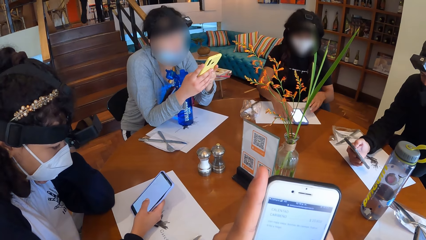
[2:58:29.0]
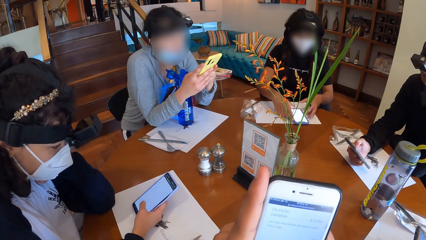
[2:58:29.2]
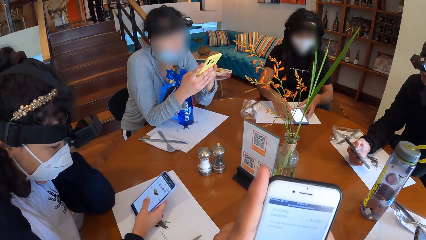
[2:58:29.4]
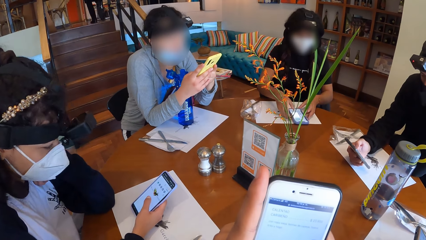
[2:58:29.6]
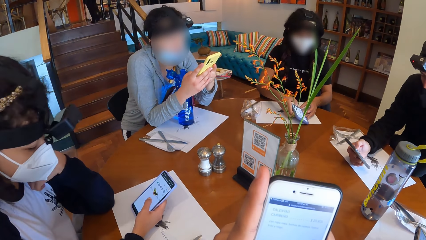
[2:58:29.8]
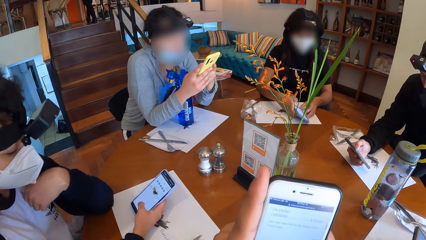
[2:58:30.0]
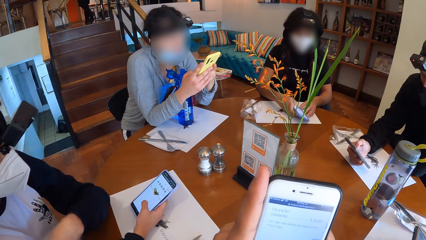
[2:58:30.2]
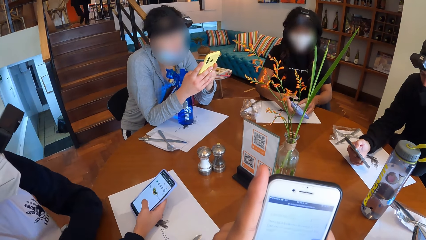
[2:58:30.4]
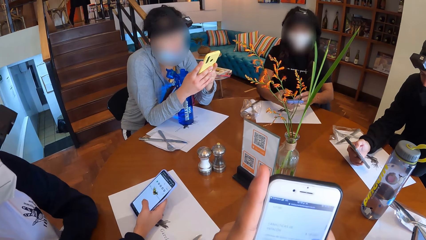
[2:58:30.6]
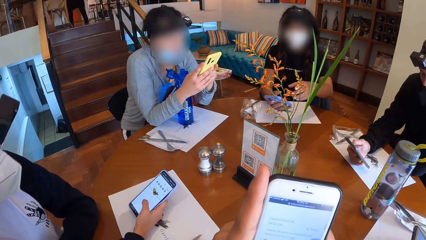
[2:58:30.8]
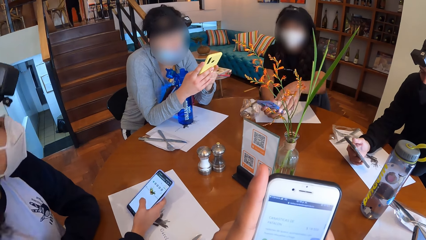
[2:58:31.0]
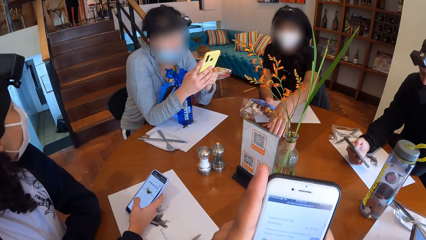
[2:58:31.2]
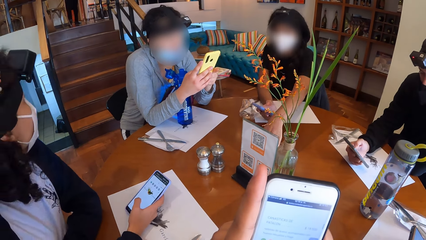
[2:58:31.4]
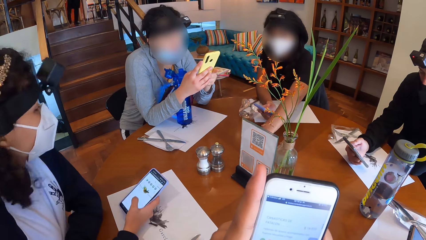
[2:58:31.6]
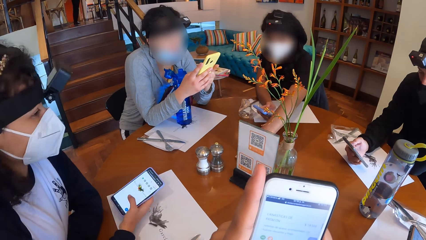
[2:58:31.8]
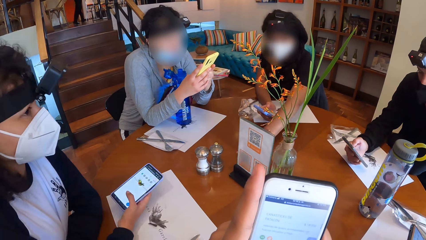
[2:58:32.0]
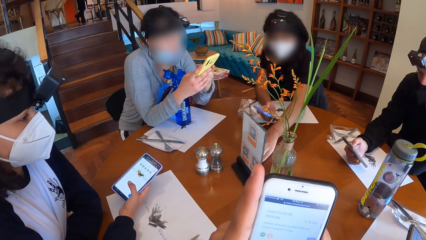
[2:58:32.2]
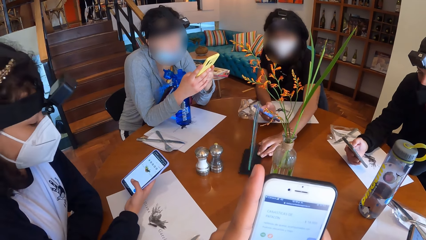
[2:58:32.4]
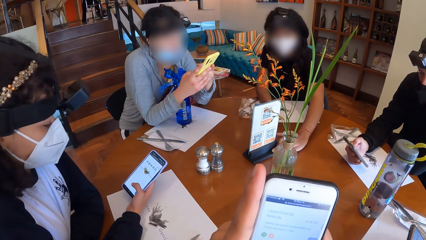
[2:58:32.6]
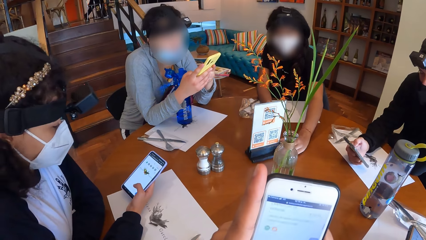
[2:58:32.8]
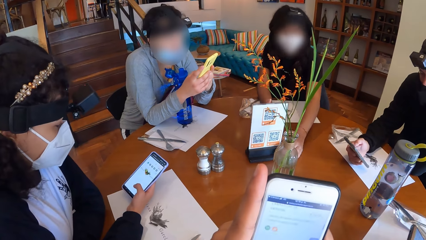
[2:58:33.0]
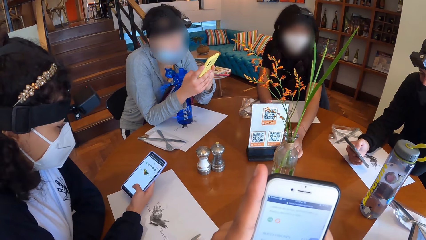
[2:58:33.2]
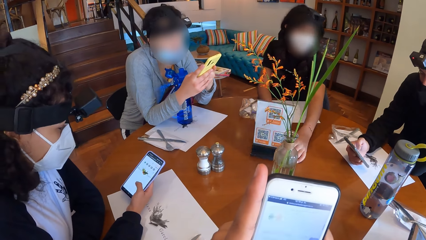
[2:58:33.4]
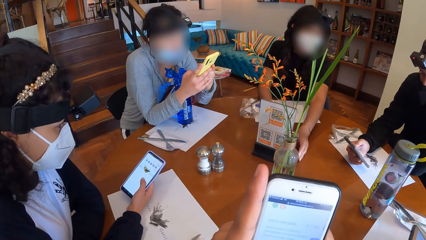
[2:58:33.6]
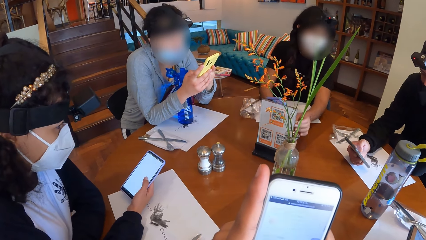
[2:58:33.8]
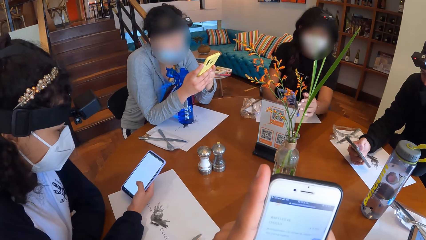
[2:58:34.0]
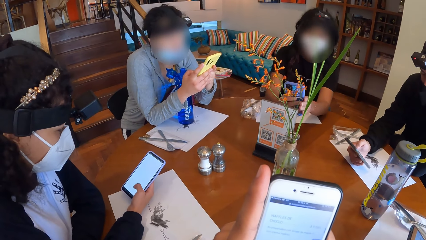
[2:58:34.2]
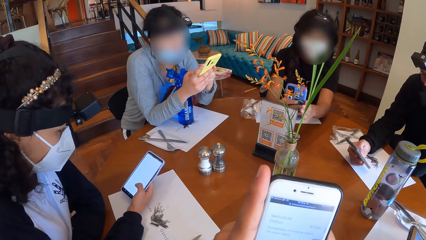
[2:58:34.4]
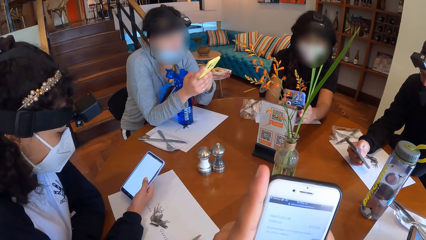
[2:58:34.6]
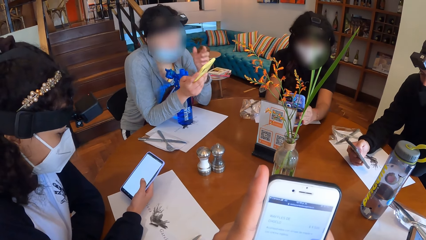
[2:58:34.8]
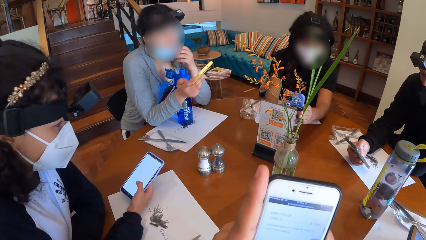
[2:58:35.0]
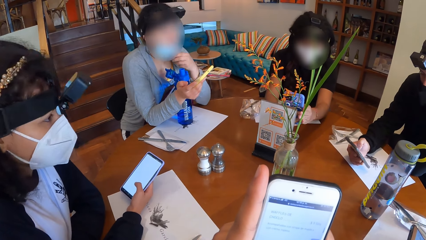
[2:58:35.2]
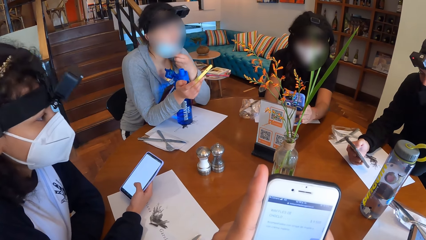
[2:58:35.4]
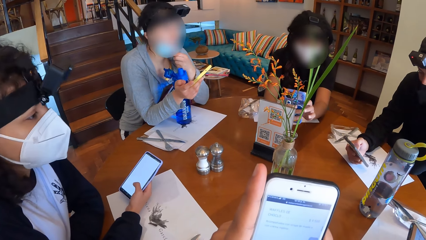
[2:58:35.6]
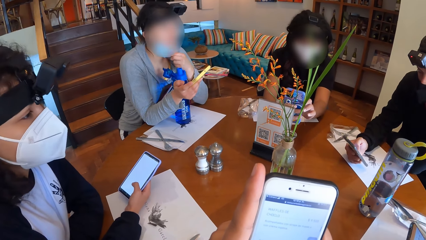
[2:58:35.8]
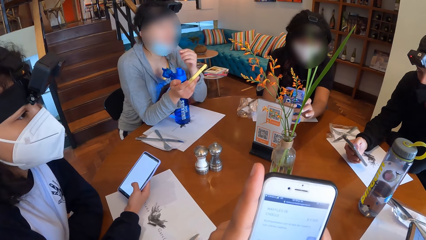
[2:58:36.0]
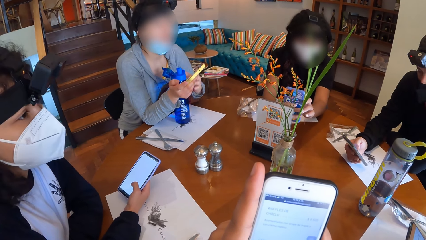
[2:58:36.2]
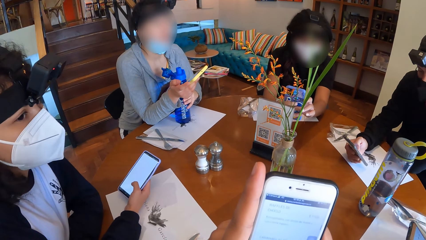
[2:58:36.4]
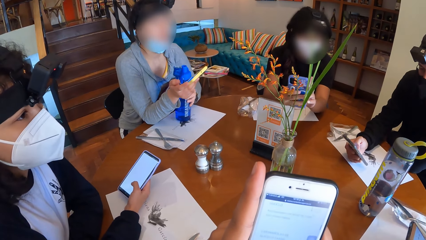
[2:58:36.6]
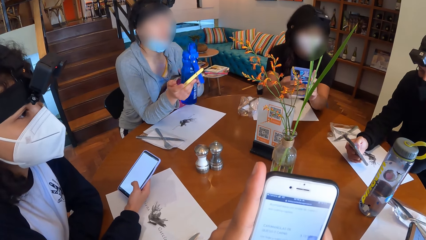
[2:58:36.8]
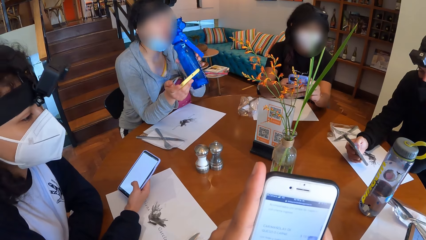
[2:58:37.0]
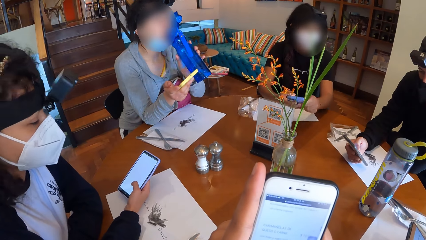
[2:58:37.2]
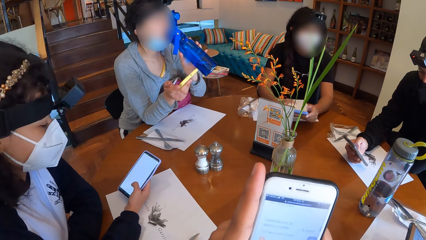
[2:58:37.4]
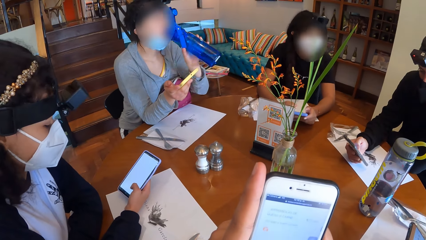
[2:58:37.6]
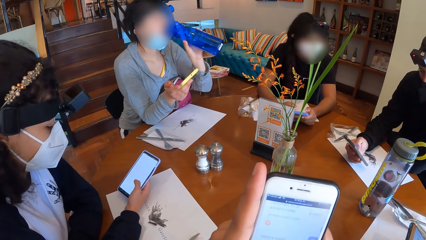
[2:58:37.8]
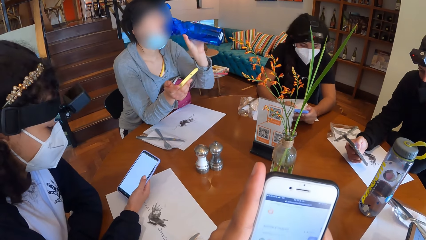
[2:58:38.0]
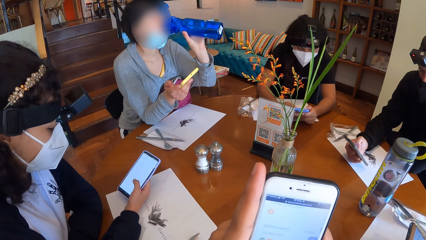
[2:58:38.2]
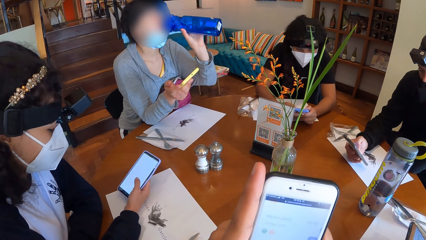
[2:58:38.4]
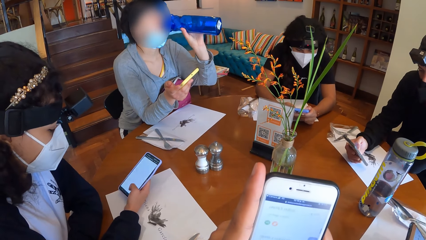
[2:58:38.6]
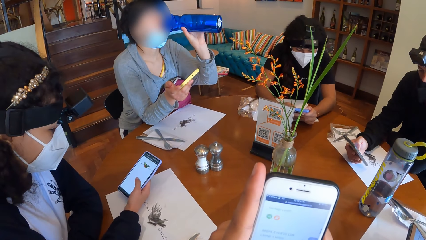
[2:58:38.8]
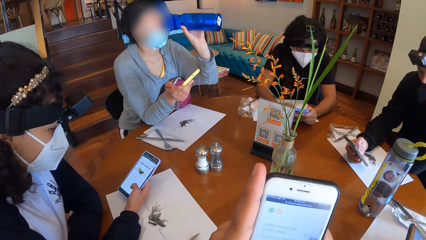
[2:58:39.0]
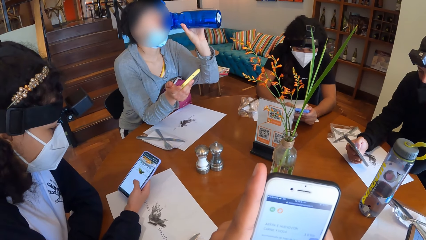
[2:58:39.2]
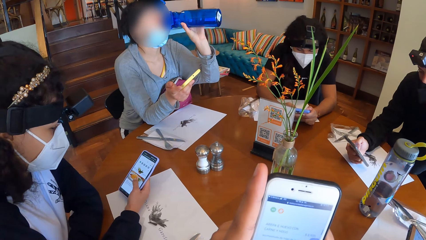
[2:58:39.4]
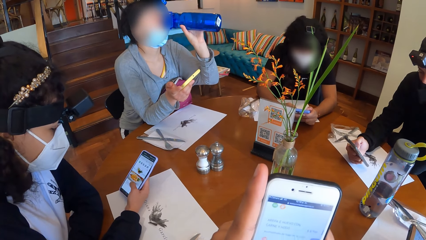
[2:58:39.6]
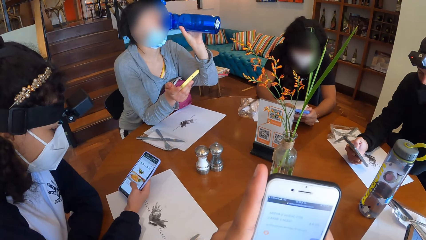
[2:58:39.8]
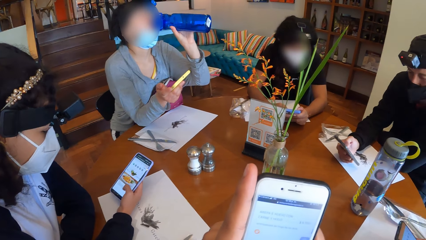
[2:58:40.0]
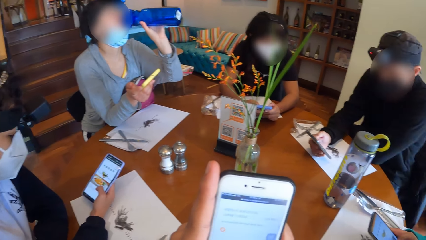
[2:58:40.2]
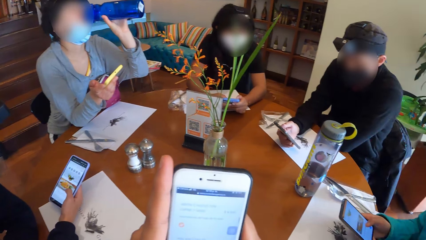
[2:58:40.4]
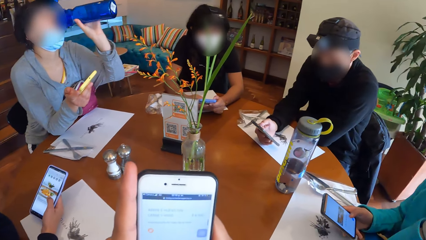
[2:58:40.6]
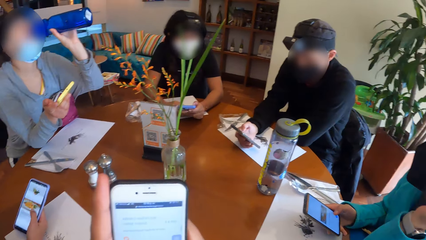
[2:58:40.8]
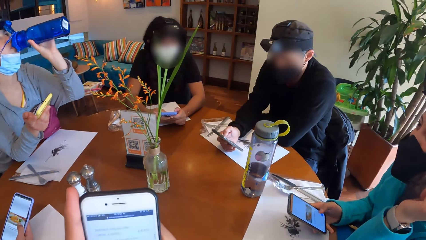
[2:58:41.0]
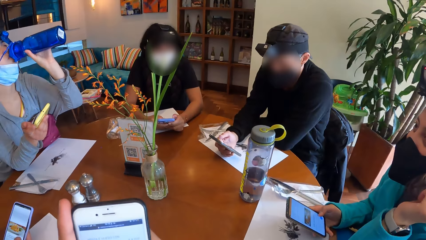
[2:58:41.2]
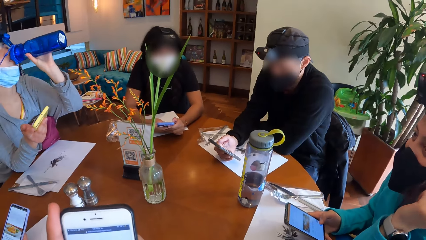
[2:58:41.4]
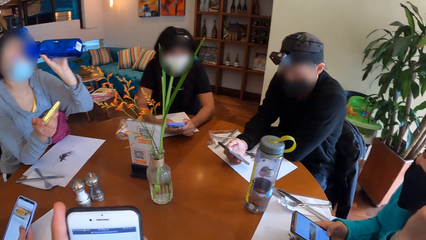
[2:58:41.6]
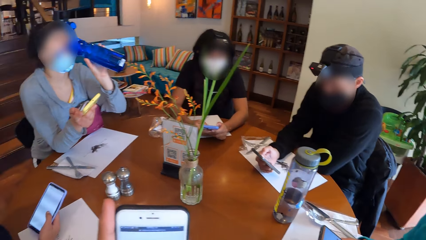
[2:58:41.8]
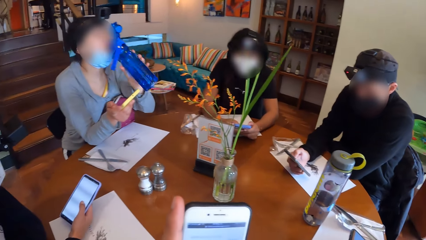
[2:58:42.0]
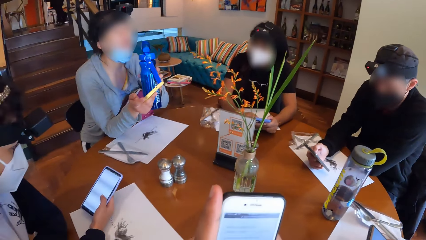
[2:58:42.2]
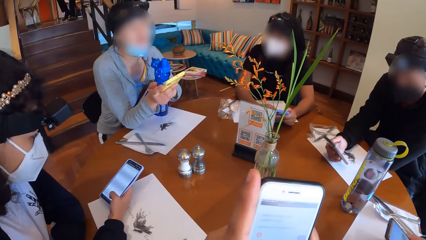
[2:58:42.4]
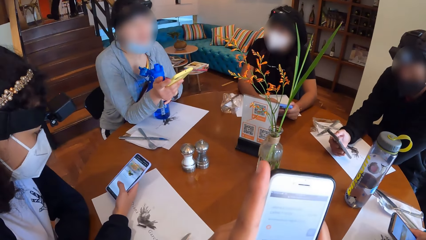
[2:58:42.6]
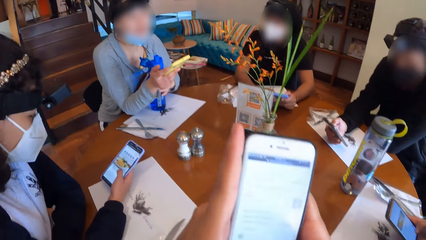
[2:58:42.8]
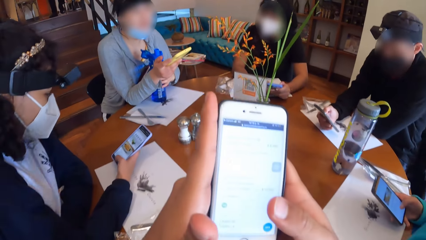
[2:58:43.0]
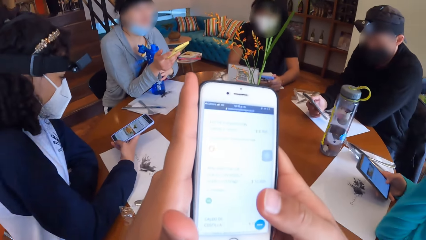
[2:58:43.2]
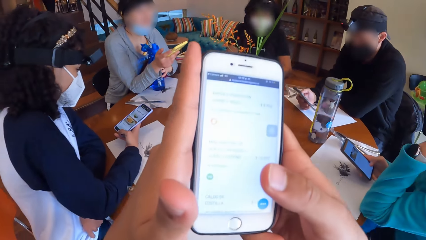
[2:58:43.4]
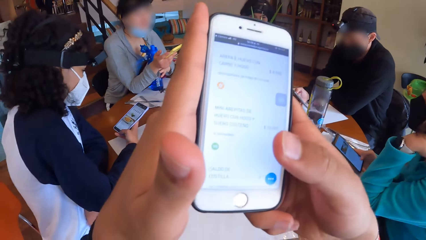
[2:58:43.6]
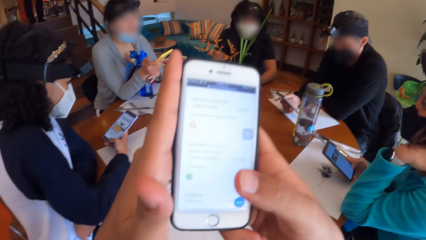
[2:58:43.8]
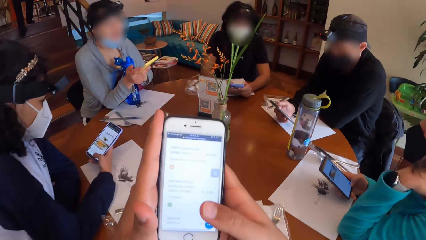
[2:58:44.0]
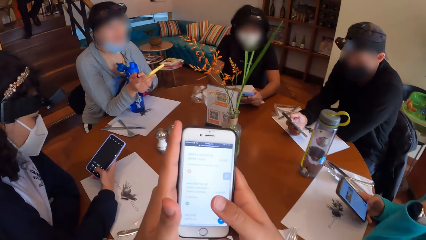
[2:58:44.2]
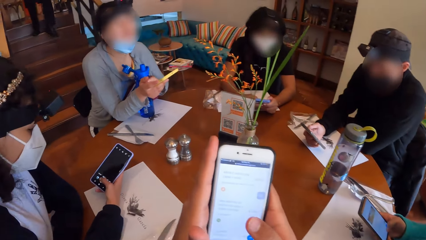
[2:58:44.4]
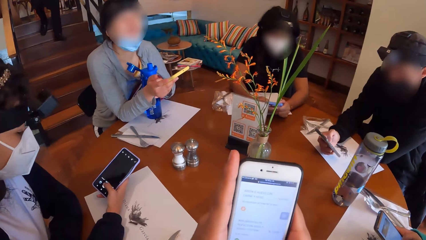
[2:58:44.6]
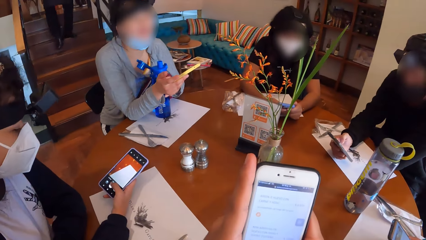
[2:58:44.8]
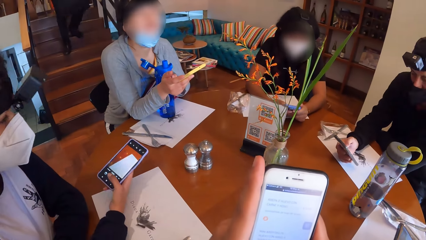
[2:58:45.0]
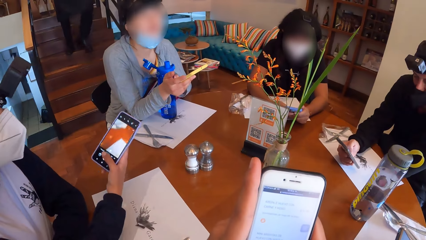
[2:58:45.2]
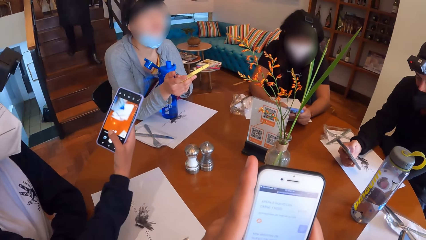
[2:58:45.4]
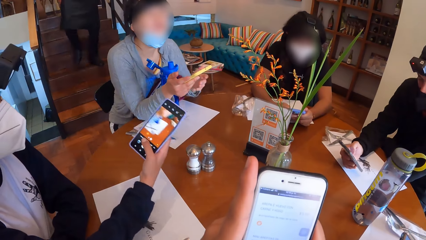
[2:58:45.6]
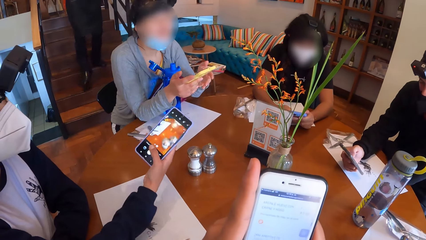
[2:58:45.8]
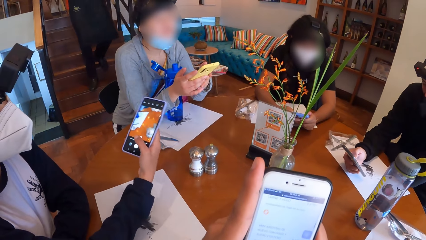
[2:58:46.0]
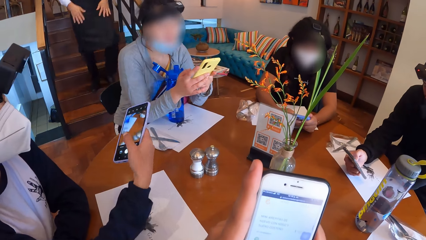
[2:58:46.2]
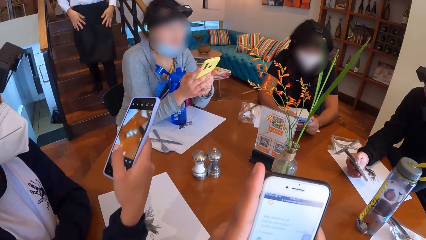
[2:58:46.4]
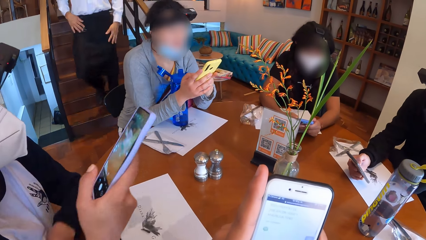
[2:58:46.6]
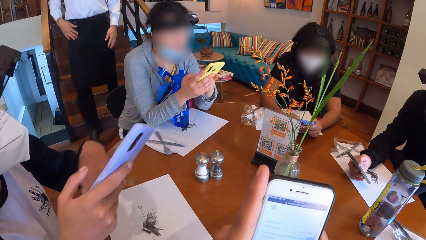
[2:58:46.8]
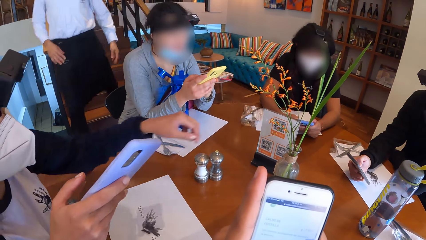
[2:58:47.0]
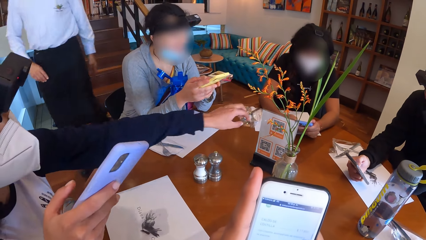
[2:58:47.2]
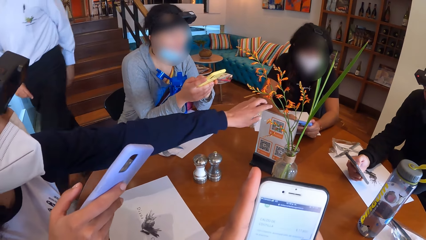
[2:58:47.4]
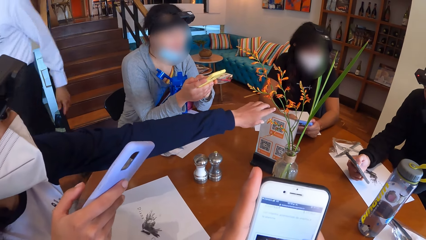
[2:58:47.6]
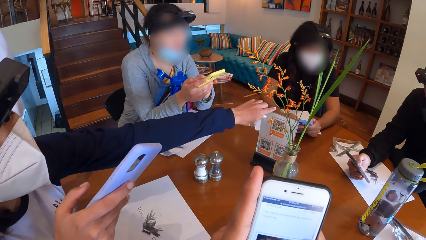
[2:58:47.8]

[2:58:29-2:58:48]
A woman picks up the phone from the table with both hands. The woman moves the food menu on the table with her left hand. The woman holds the phone with both hands. Another woman moves the nose mask with her left hand. The first woman scans the food menu with the phone in her hands. The second woman drinks from the bottle of water in her right hand. The first woman operates the phone in her hands. The second woman places the bottle of water on the table with her left hand. The camera wearer lifts the phone in his hands. He takes down the phone in his hands. A third woman moves the phone in her right hand. The second woman operates the phone in her hands. The third woman moves the food menu on the table with her left hand.
